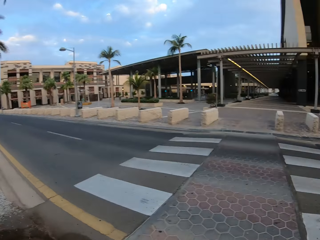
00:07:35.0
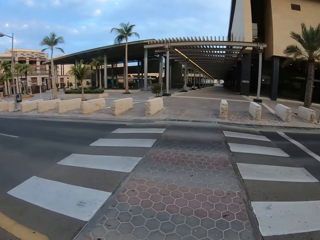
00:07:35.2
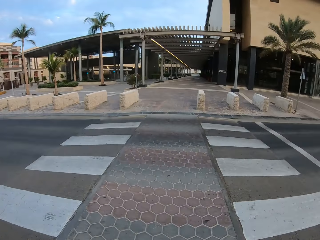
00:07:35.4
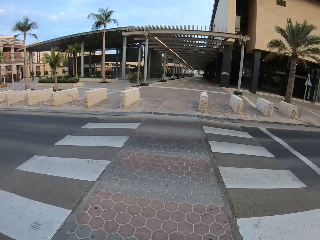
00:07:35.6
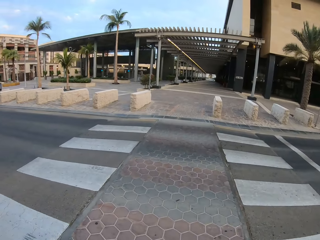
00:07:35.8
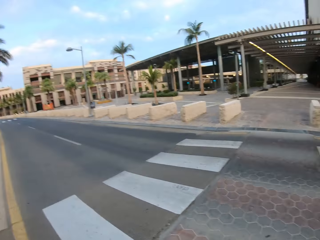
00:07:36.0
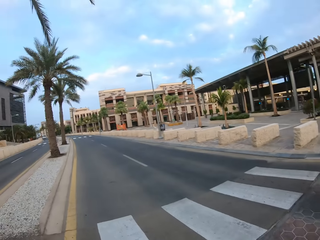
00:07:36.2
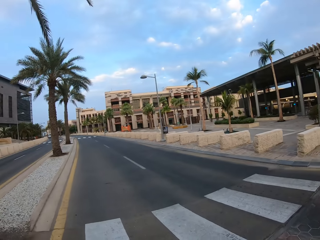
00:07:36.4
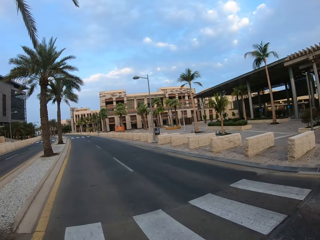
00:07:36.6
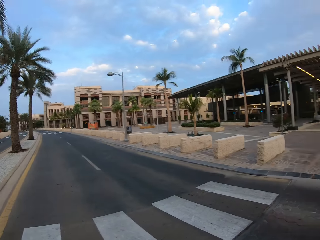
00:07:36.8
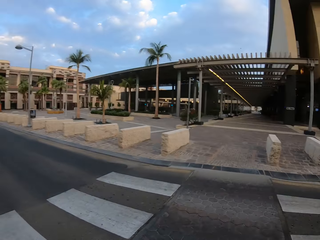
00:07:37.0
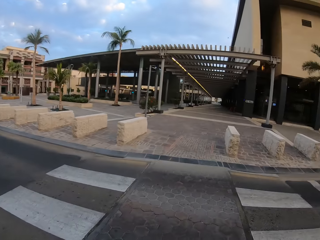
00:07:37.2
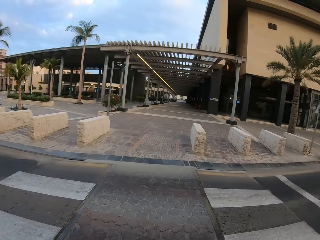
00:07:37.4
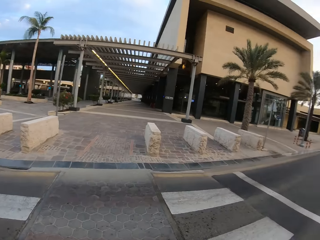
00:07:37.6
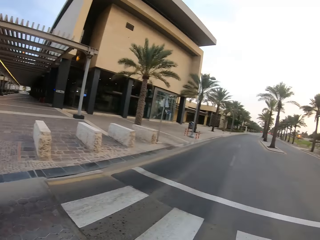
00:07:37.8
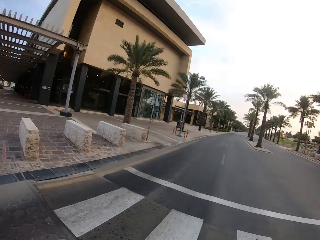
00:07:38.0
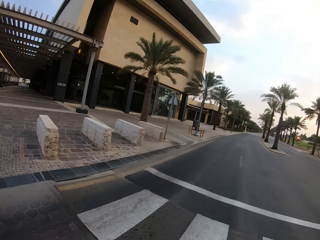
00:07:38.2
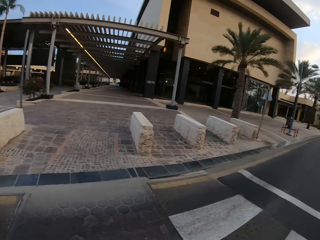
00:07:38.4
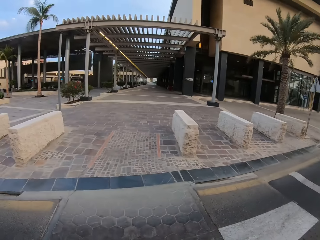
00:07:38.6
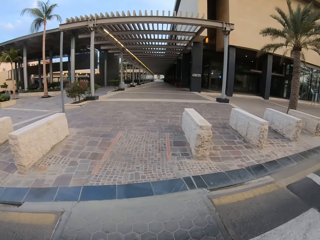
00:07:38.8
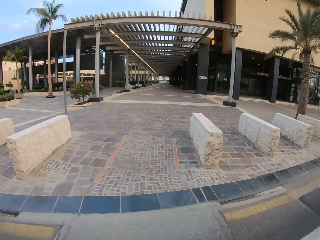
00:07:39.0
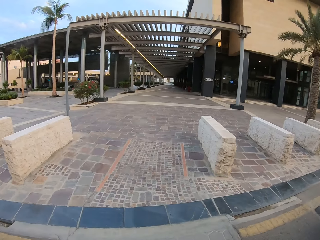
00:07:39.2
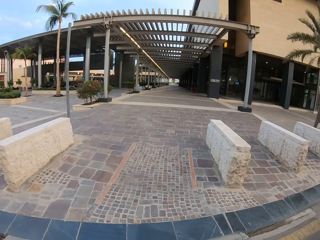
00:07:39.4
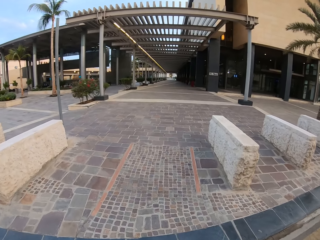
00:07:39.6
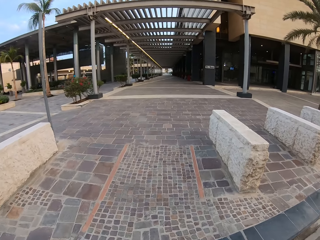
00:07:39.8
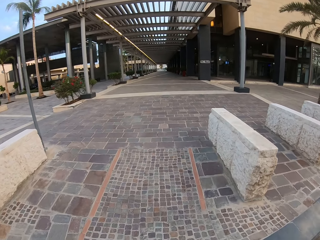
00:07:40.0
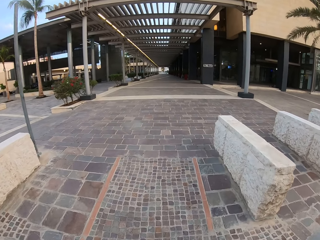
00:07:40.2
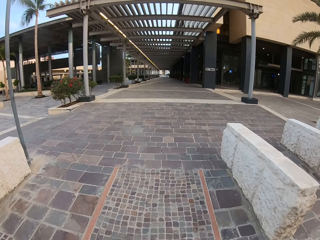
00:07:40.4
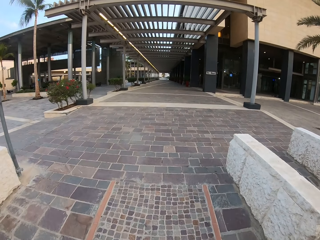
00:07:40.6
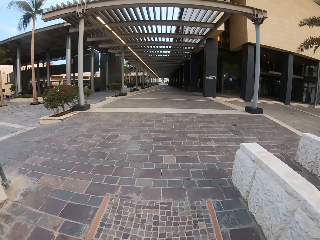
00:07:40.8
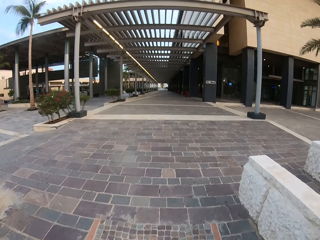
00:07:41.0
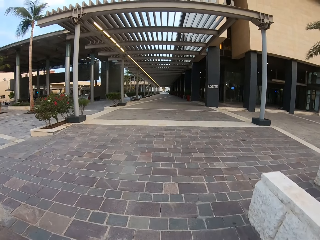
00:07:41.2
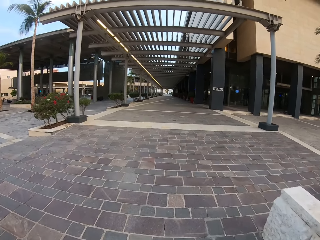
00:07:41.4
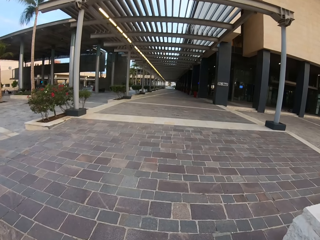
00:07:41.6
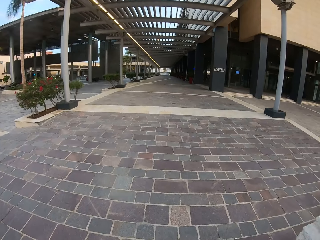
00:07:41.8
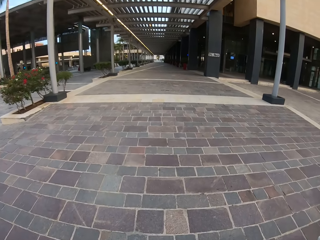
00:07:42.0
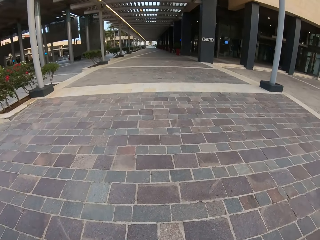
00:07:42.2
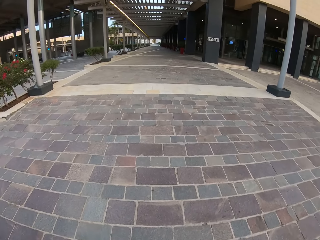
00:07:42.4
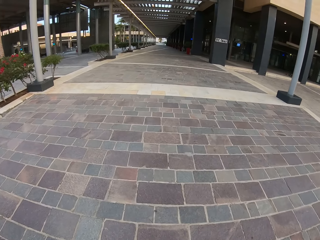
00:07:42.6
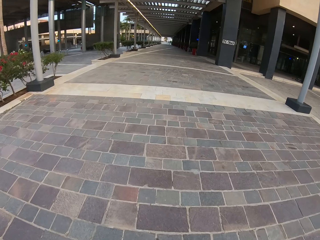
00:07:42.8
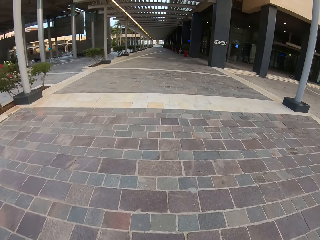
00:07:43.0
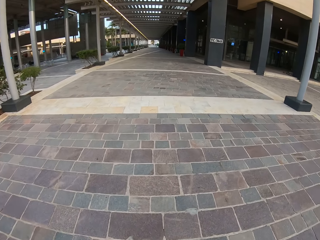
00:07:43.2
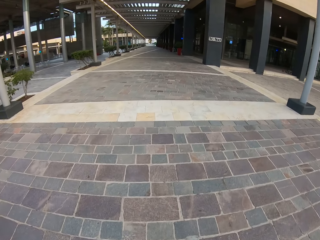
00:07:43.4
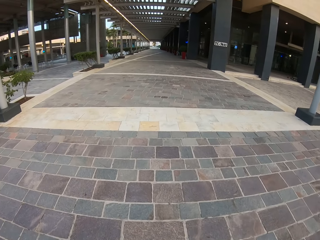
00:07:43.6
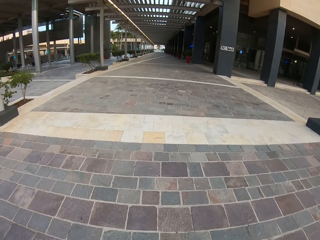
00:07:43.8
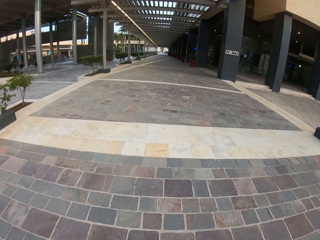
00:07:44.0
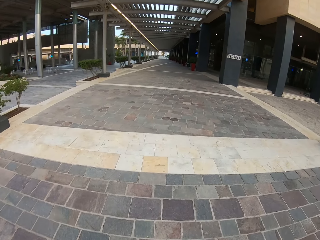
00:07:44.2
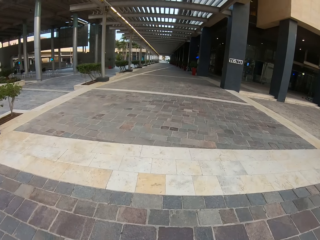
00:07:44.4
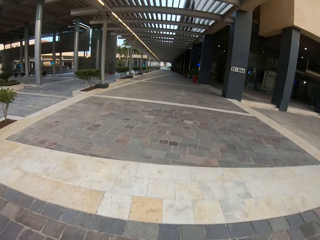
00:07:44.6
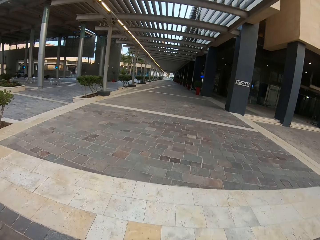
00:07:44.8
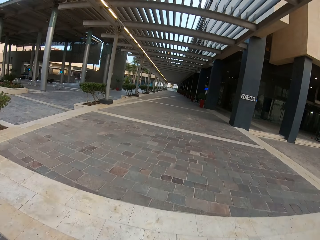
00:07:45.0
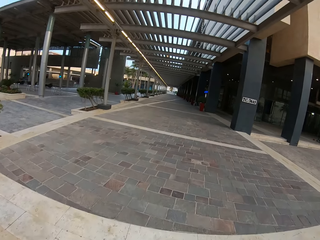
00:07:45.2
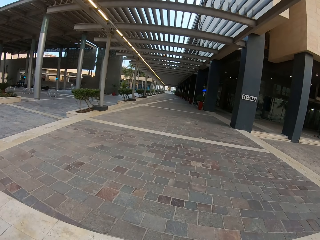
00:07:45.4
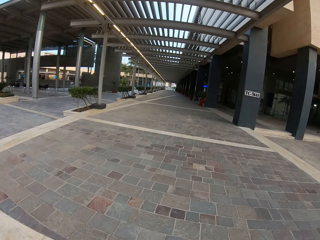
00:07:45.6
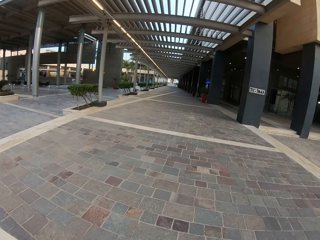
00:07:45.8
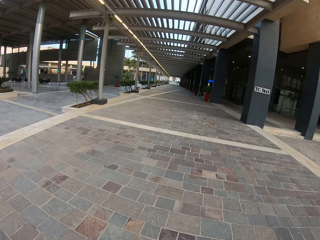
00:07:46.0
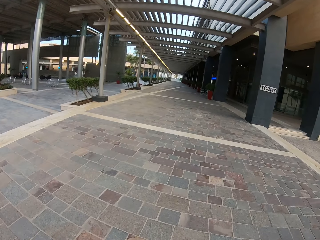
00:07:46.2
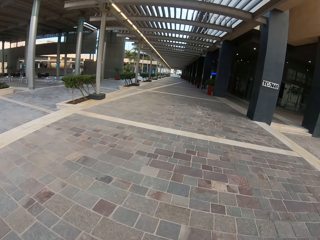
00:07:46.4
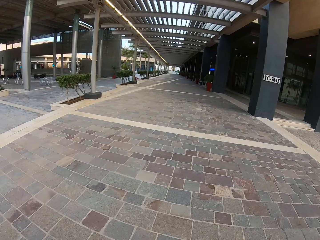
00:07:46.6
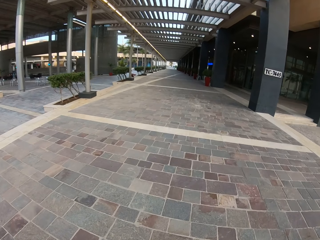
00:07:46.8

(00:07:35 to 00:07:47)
The camera wearer looks around. They cross the road on a zebra crossing. They look around. They walk on the pavement.

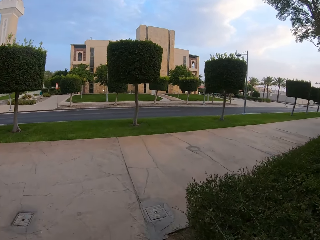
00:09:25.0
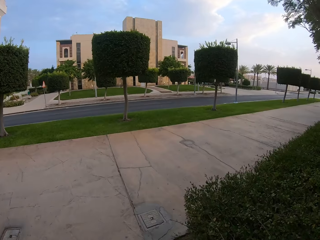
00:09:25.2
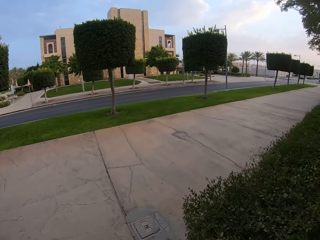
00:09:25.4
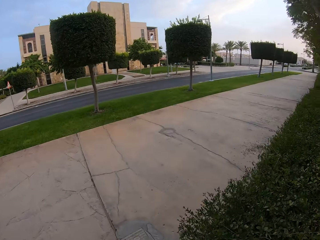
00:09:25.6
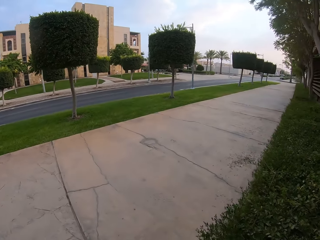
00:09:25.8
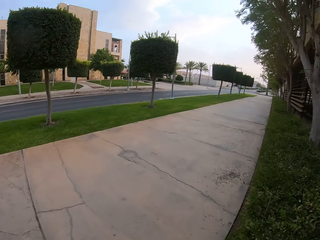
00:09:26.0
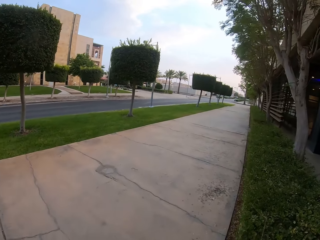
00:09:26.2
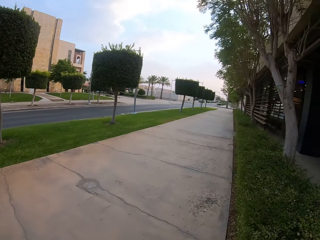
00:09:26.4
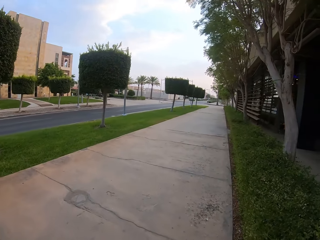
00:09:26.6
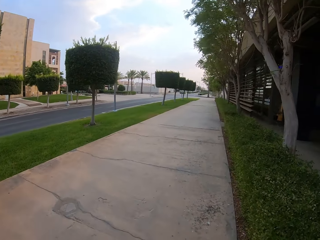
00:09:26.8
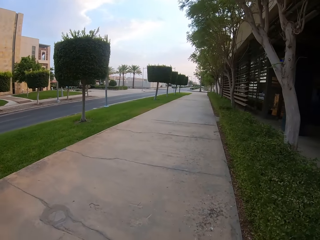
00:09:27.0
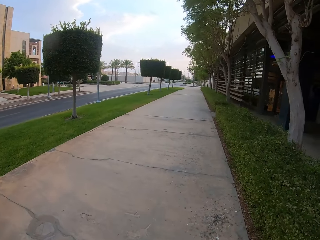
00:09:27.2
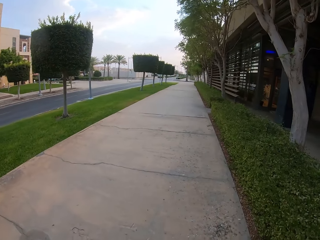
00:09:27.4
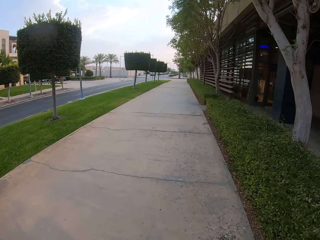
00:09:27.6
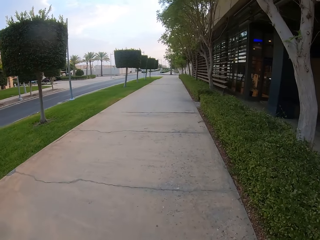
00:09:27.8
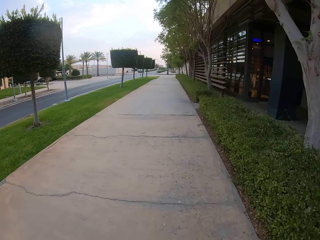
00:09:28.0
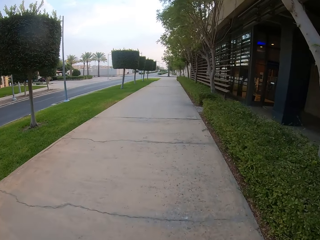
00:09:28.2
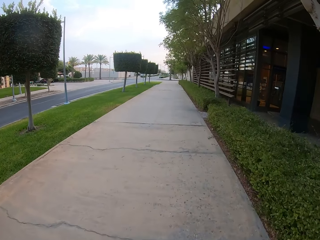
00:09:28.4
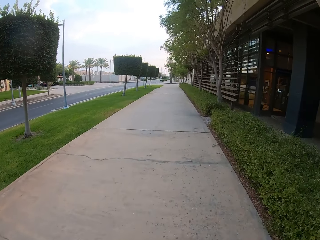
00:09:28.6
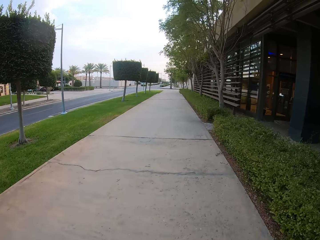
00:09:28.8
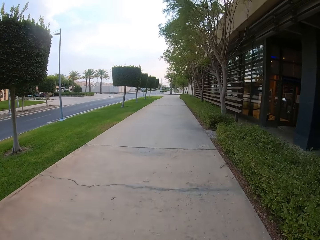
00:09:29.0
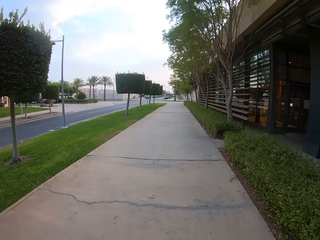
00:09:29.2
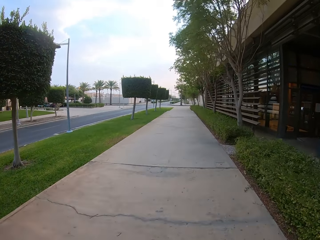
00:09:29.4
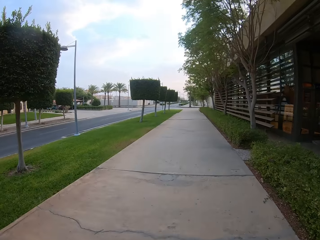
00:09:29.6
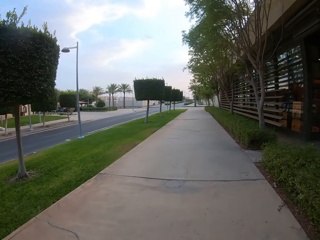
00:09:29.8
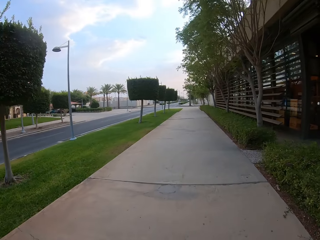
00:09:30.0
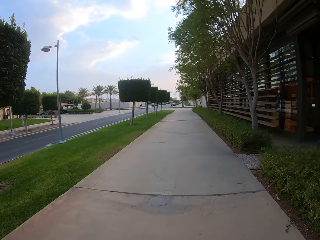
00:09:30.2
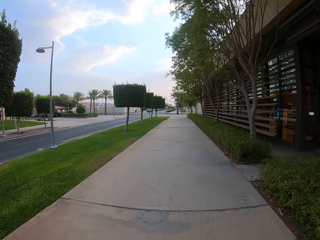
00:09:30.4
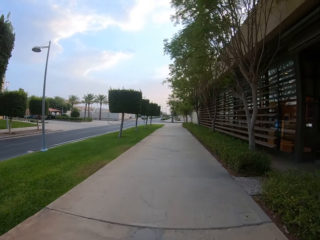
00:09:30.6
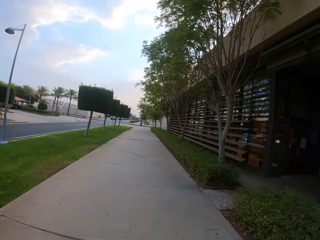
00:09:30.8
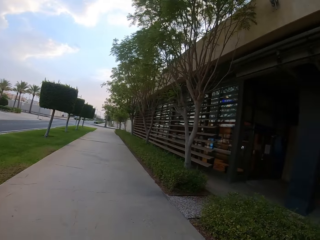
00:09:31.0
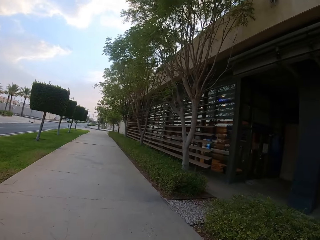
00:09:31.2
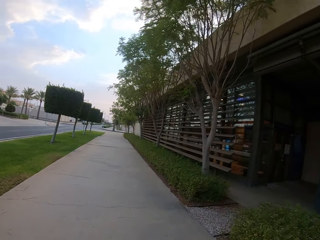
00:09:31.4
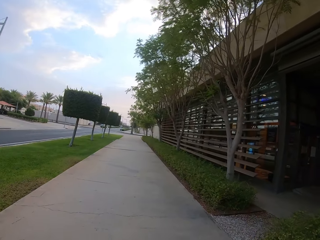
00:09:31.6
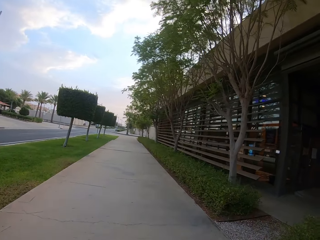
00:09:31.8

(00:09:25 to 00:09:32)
The camera wearer walks on the footpath.

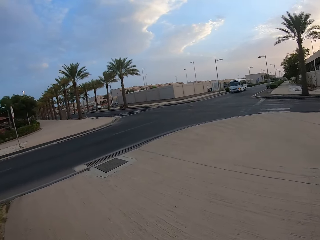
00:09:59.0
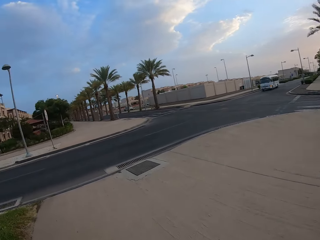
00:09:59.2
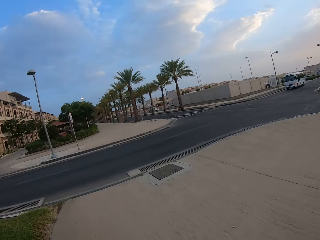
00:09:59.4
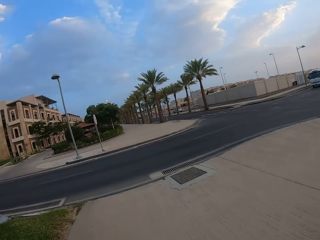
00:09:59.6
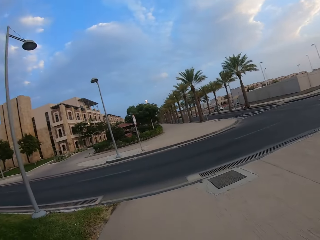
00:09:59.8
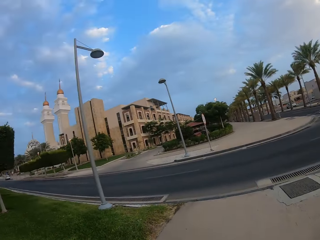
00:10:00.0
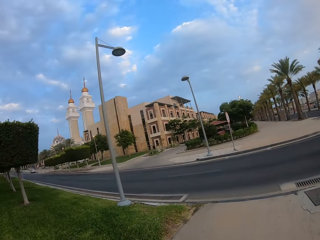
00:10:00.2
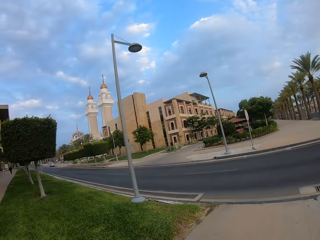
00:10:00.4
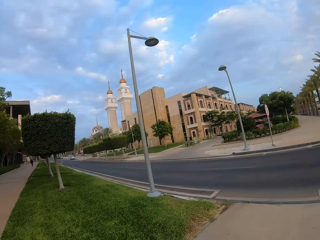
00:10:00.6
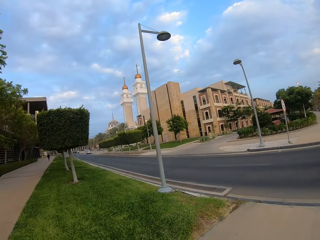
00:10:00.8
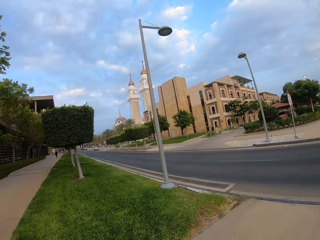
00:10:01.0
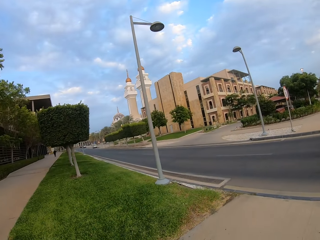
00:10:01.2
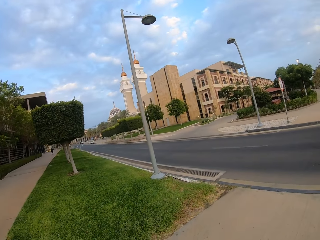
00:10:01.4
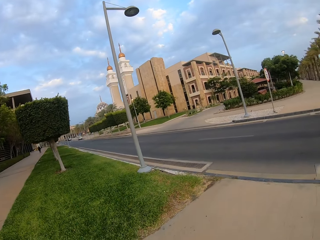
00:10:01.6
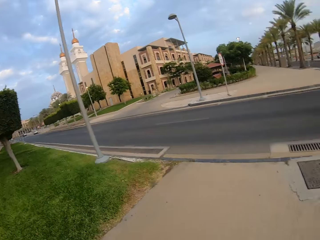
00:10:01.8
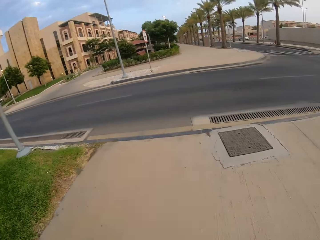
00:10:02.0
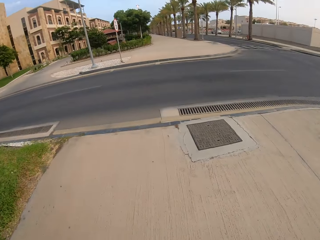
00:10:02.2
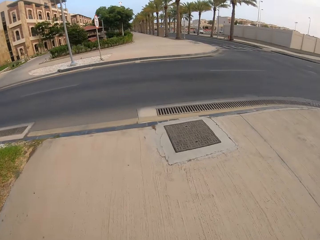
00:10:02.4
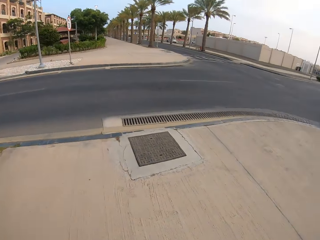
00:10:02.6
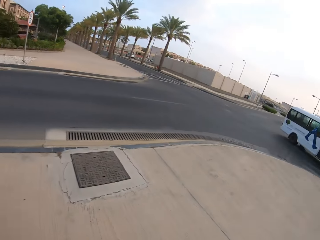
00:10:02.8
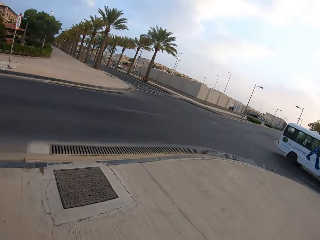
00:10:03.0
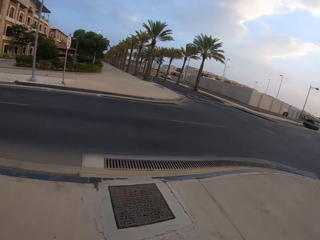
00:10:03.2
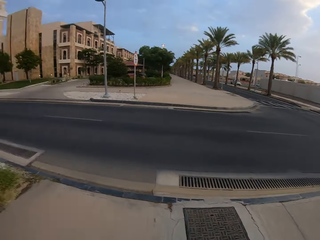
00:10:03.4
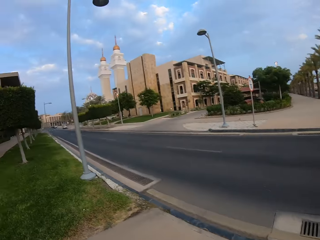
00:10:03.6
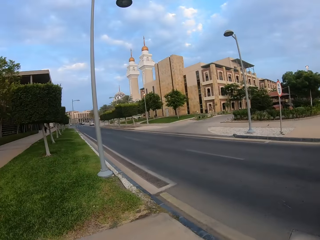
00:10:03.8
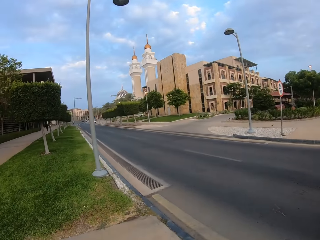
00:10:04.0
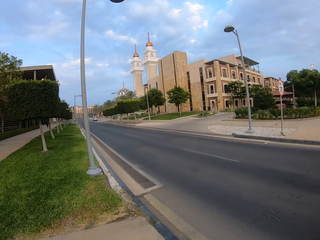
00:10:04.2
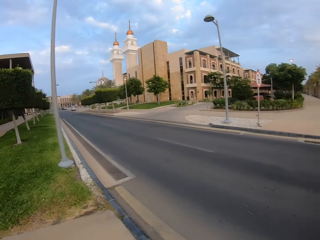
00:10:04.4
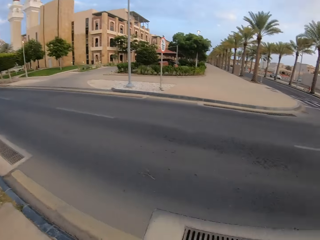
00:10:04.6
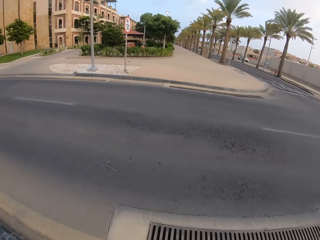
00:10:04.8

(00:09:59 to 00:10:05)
The camera wearer looks left. They look right. They look left.
